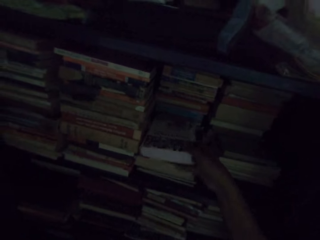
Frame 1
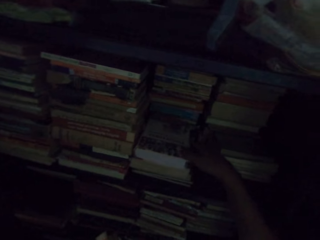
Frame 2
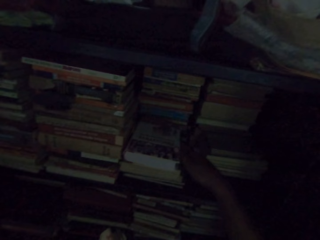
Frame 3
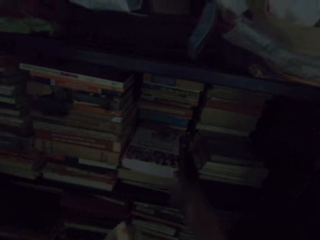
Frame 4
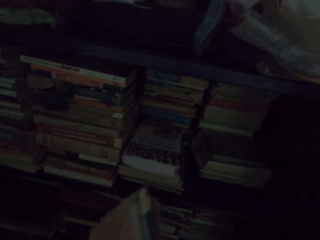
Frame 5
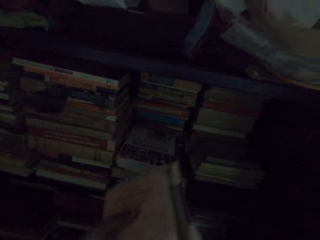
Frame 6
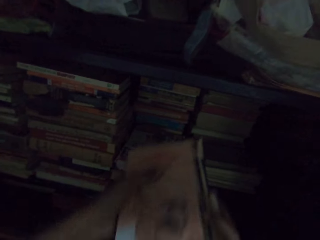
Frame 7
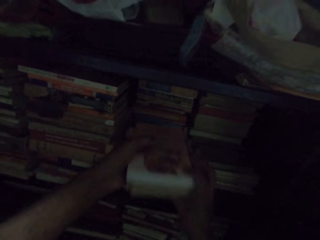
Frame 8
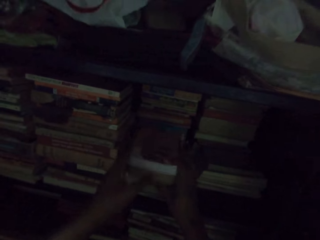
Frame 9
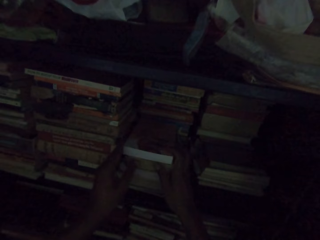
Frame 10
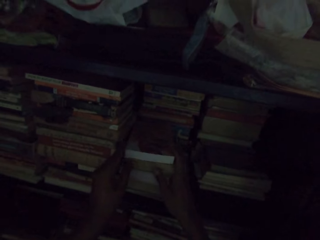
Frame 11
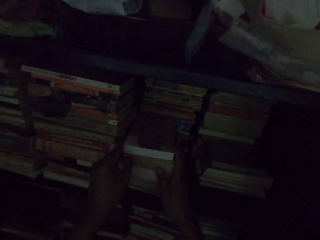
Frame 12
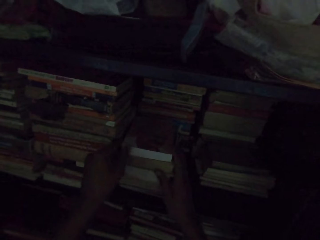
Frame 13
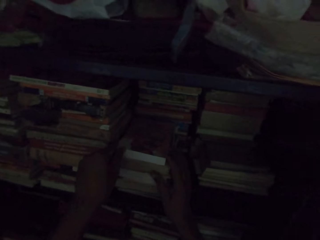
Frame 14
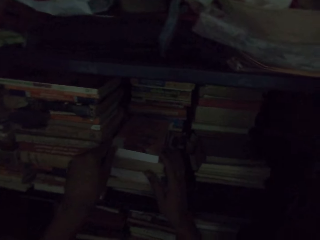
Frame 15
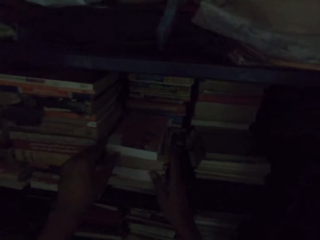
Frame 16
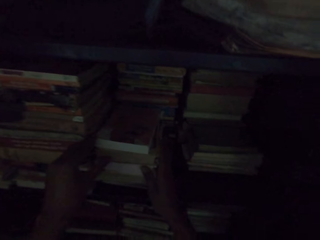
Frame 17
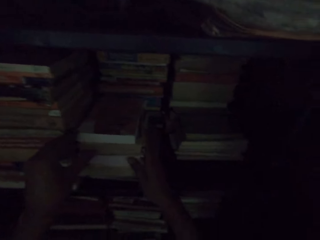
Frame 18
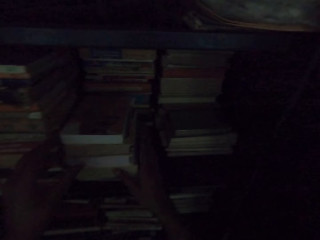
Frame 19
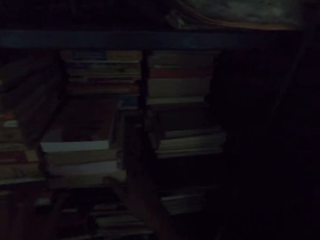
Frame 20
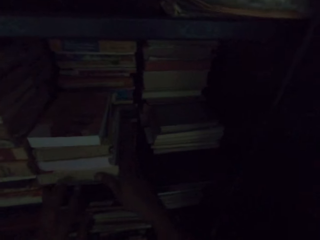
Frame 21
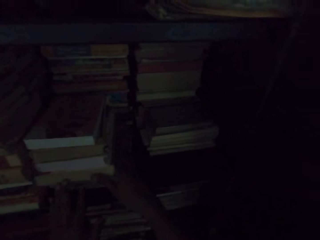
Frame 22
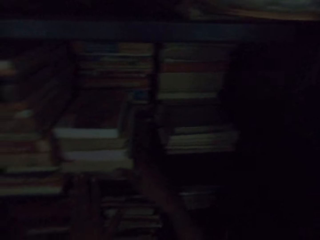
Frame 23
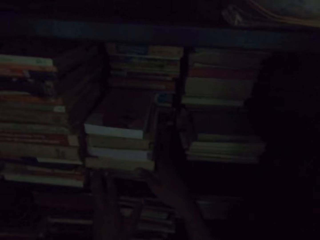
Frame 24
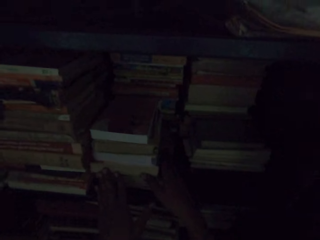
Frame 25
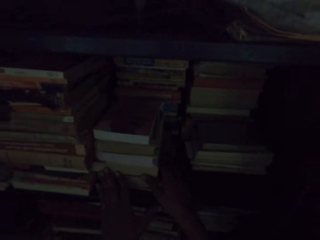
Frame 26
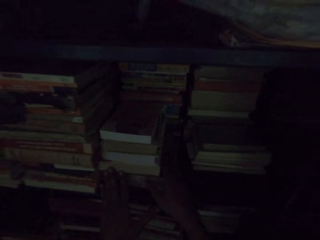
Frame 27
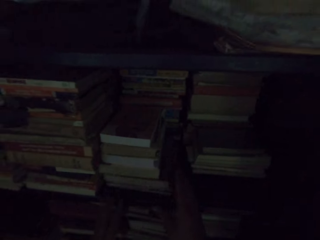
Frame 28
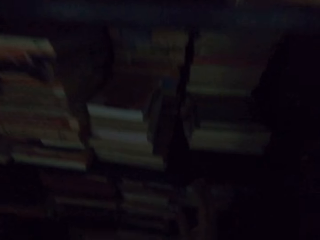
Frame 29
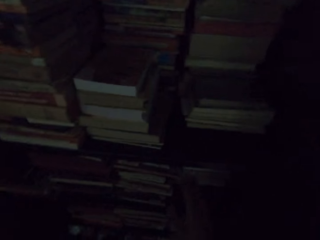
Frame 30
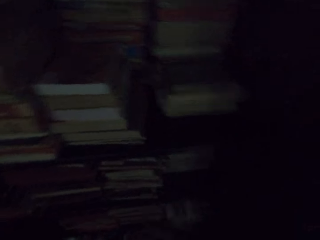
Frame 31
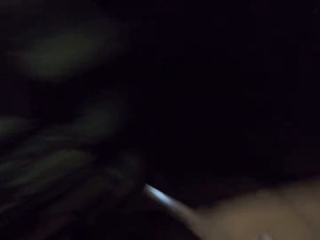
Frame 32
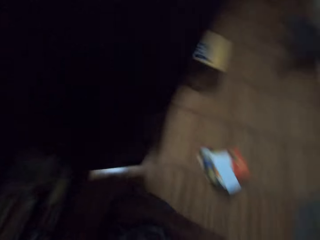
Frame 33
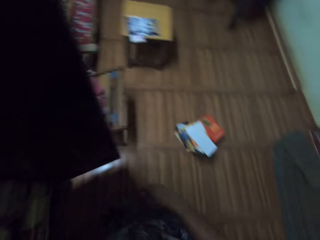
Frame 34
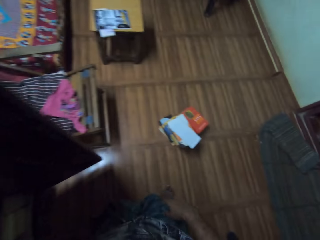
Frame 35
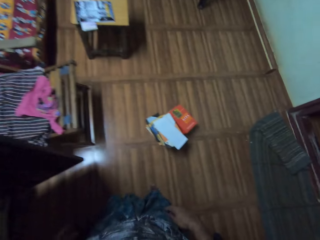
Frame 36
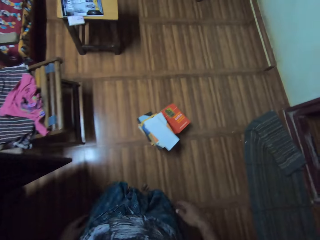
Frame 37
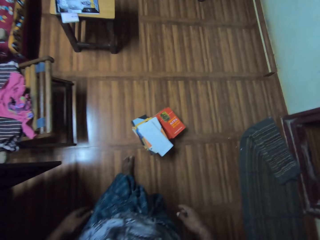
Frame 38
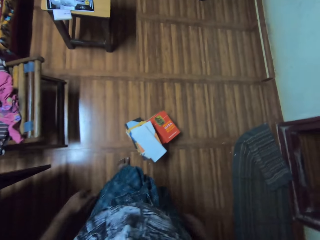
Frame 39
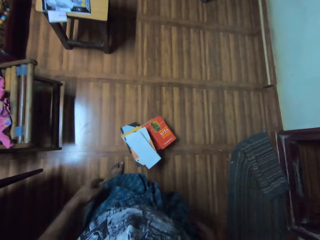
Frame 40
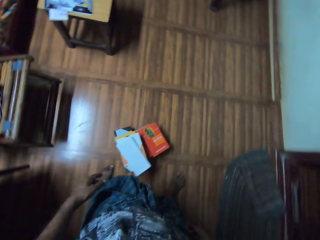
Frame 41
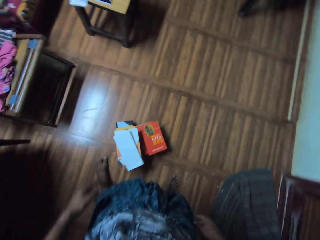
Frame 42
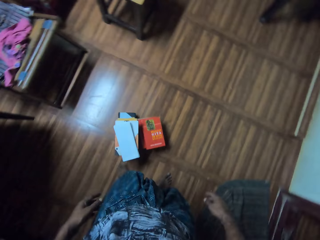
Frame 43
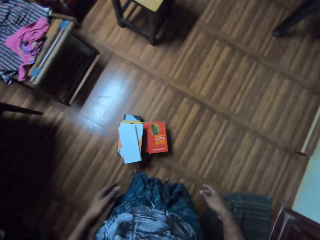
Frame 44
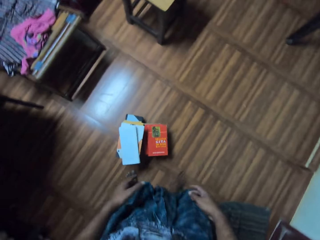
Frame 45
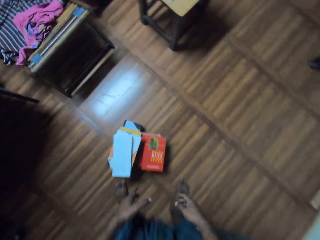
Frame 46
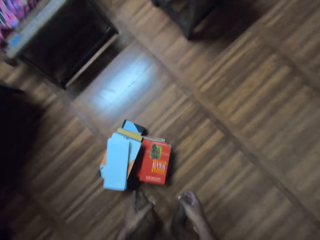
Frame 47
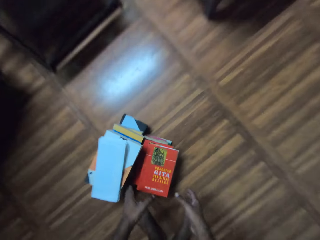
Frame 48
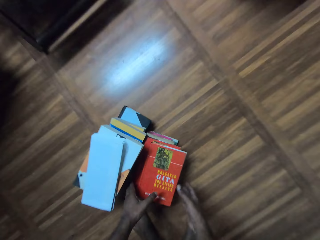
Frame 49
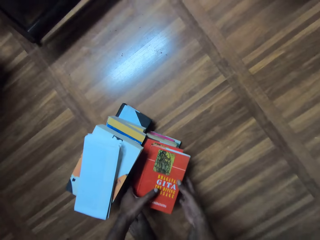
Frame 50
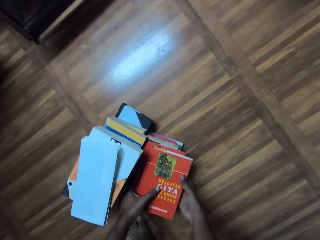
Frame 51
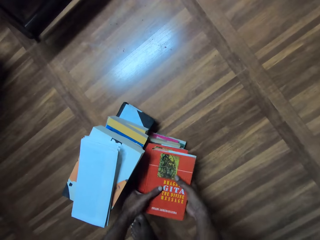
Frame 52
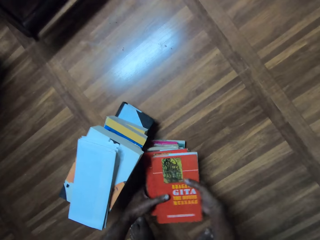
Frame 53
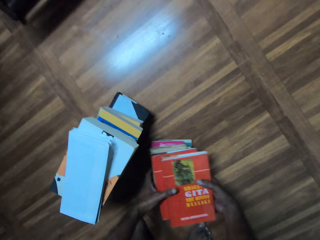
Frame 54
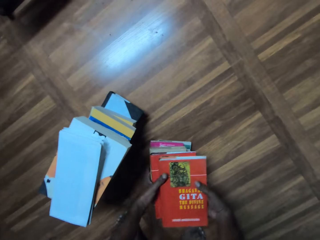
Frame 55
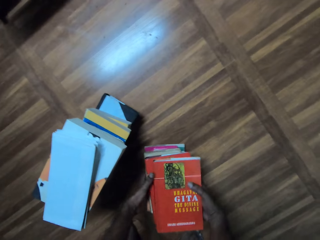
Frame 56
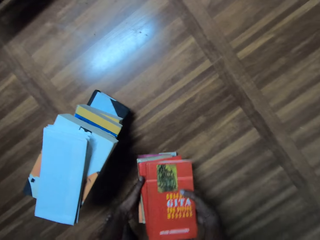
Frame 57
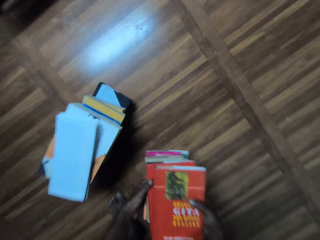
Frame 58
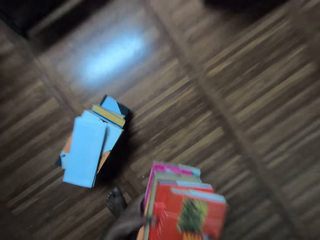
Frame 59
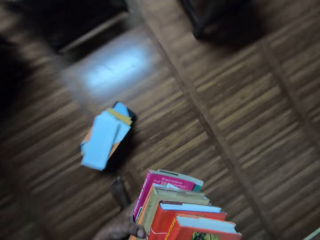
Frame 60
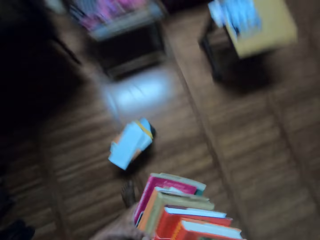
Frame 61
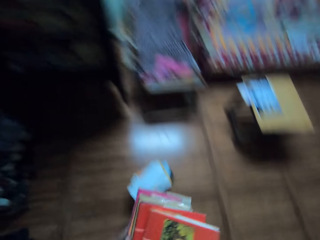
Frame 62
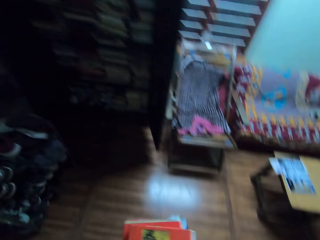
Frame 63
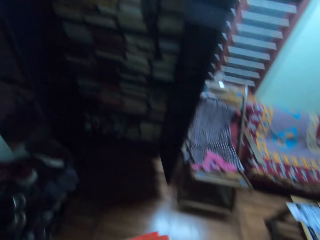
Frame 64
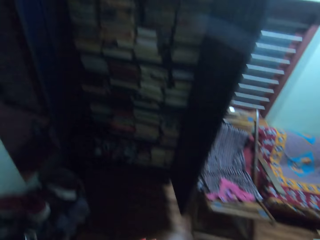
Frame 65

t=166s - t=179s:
The camera wearer walks in the room. They pick the book on the ground.

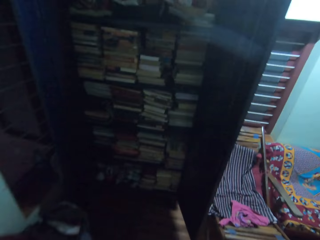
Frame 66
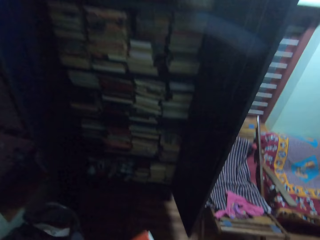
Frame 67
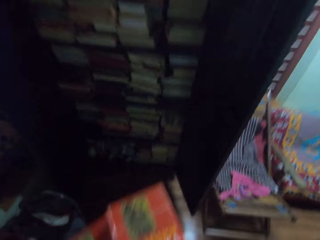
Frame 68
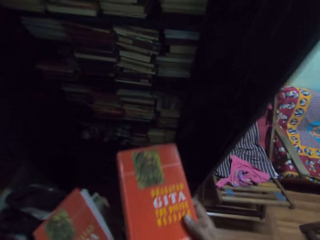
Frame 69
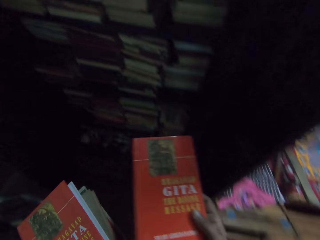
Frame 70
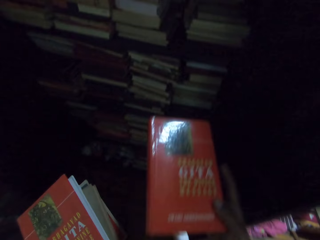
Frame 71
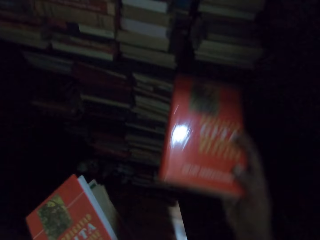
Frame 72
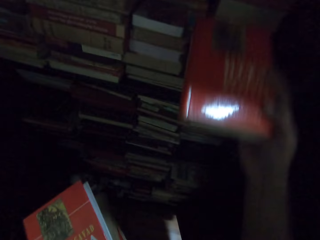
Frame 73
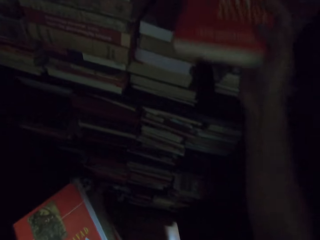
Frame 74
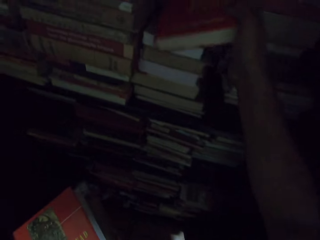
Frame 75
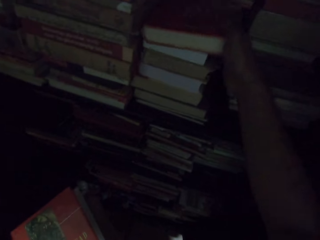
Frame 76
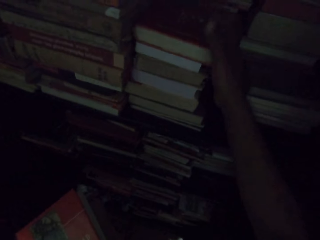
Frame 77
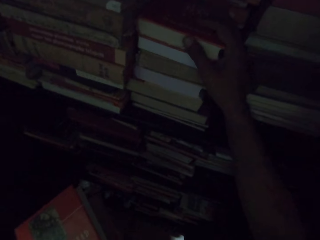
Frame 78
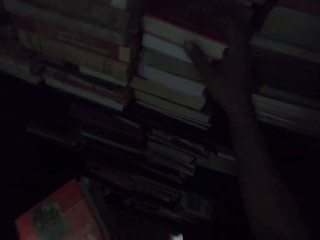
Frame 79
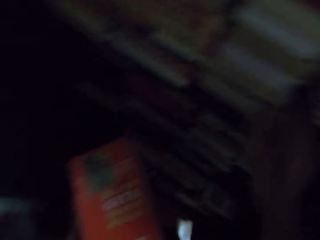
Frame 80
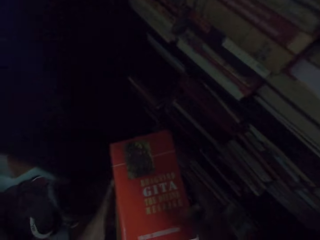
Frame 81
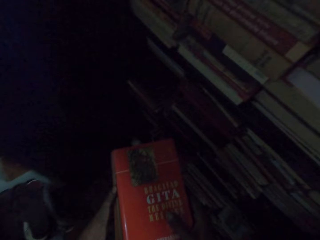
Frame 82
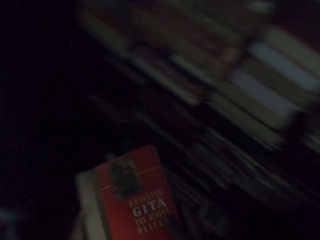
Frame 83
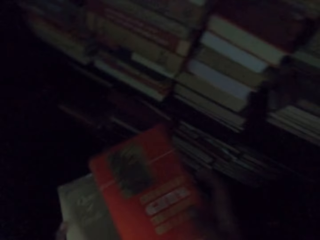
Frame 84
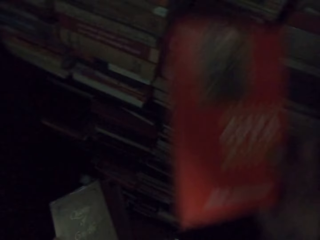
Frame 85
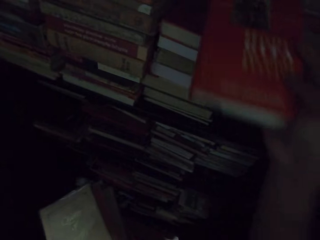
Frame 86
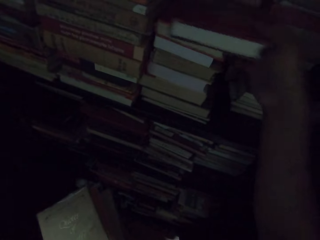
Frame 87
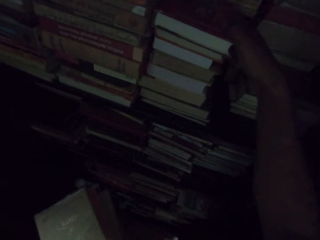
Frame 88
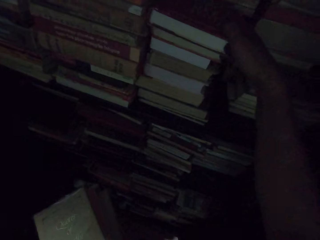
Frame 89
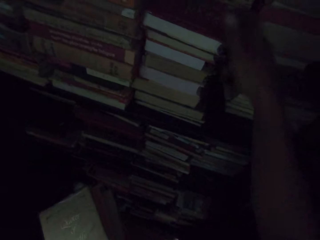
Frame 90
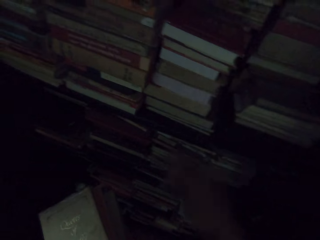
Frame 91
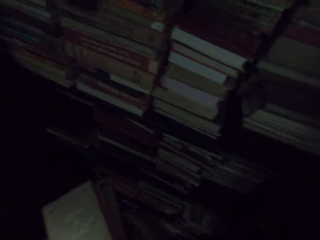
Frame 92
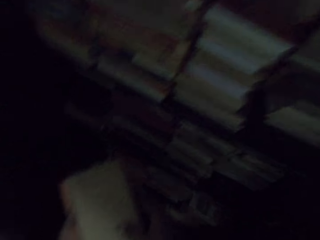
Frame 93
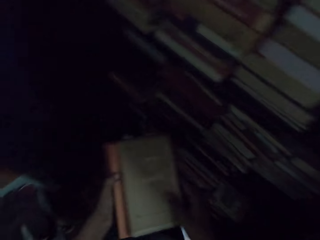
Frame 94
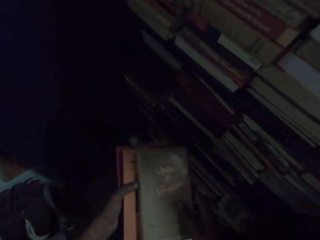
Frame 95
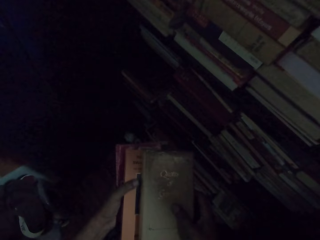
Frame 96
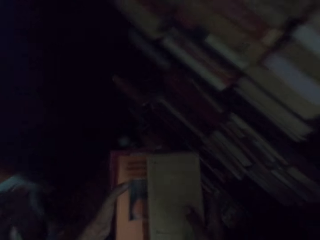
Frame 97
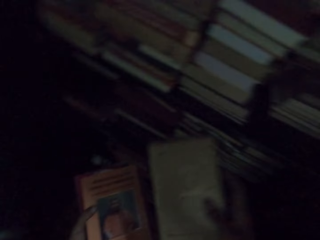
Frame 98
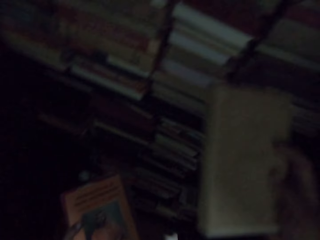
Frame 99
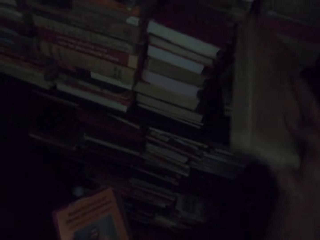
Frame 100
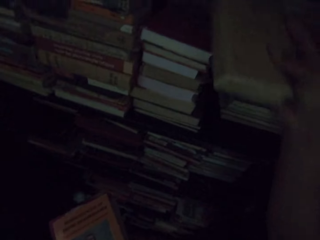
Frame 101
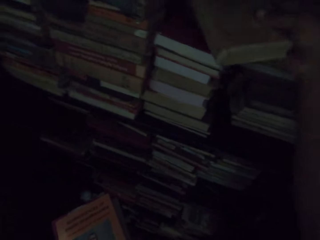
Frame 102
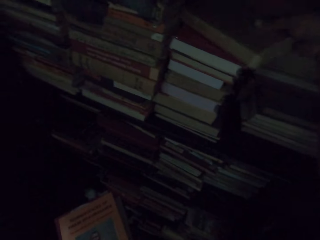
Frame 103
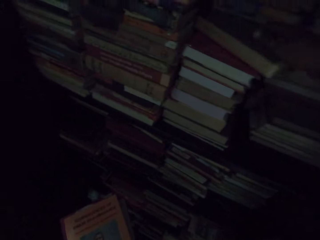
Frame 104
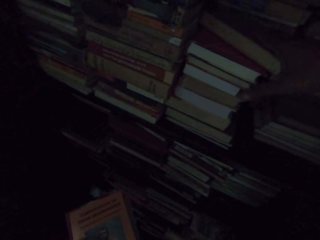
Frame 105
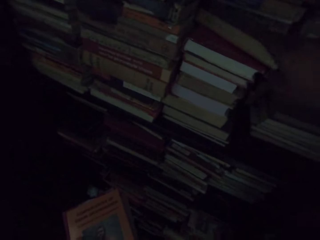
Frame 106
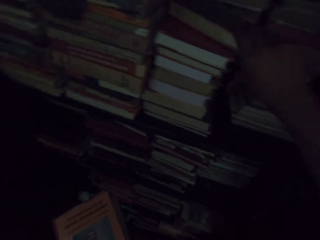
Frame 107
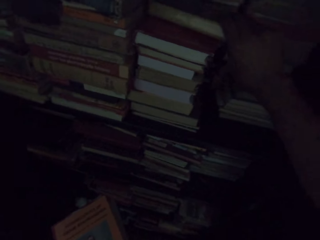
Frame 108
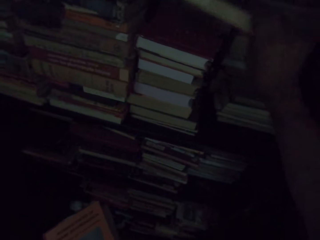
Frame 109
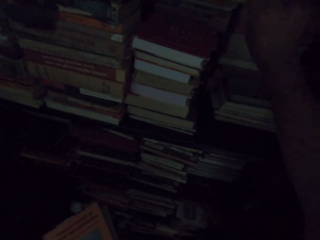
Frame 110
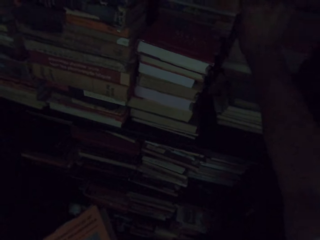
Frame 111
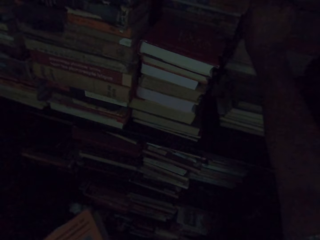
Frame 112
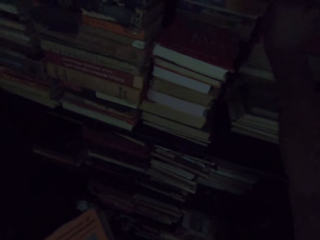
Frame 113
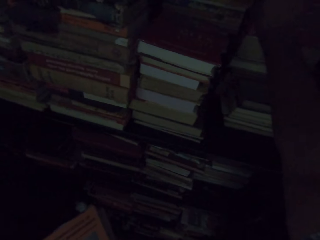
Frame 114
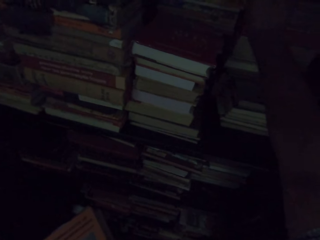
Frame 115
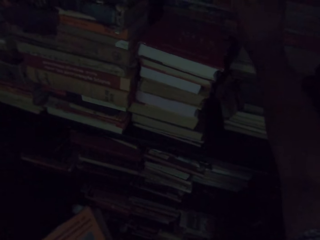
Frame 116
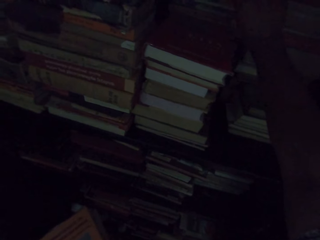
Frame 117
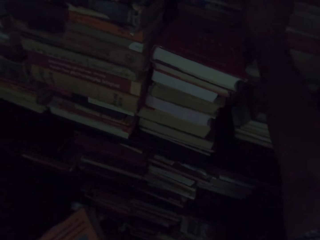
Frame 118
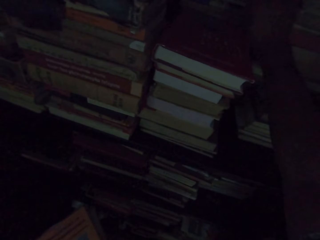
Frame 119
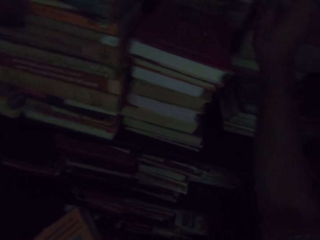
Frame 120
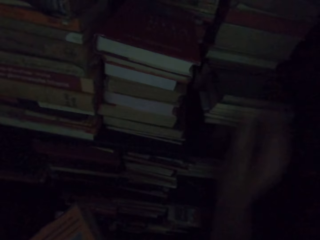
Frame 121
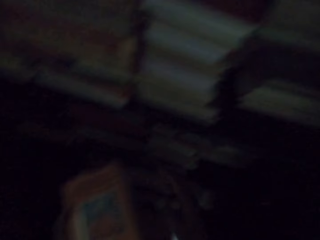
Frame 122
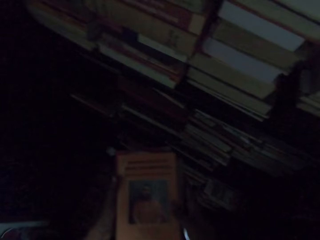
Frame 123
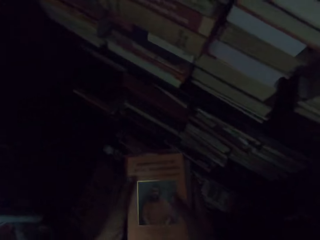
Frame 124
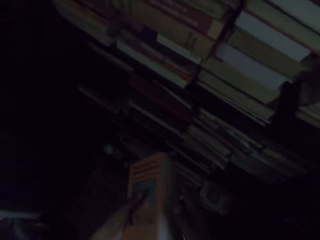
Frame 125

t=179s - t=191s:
The camera wearer arranges the book in the shelf.
